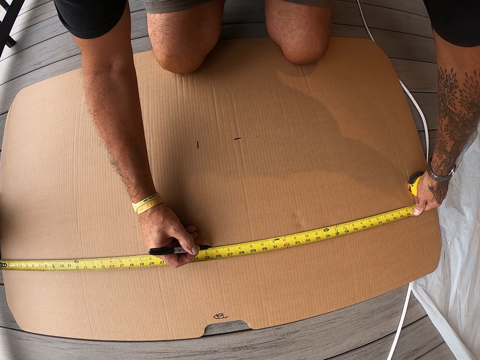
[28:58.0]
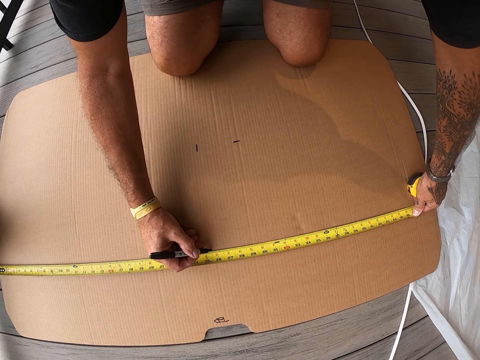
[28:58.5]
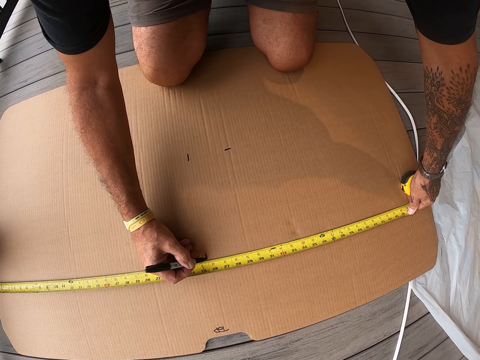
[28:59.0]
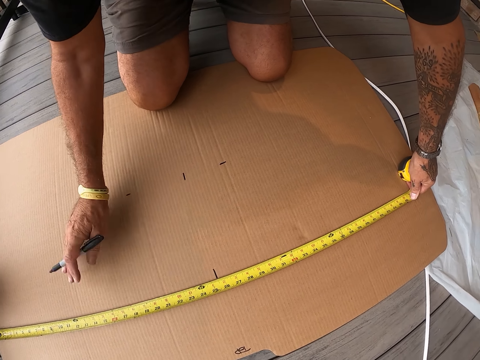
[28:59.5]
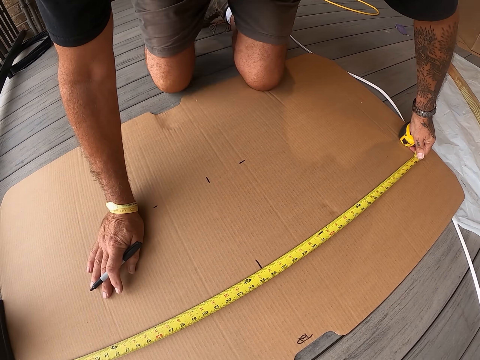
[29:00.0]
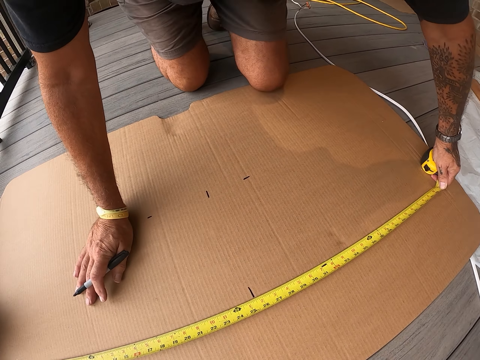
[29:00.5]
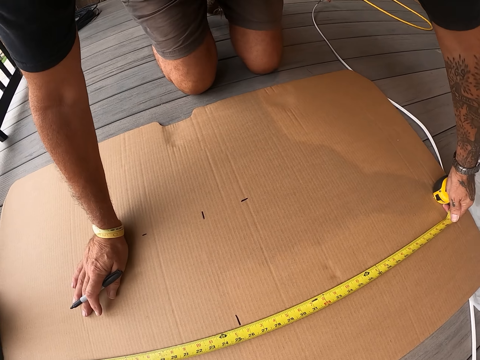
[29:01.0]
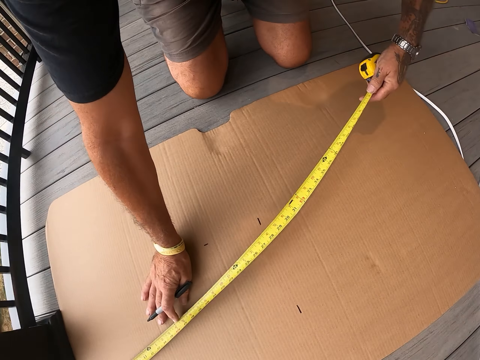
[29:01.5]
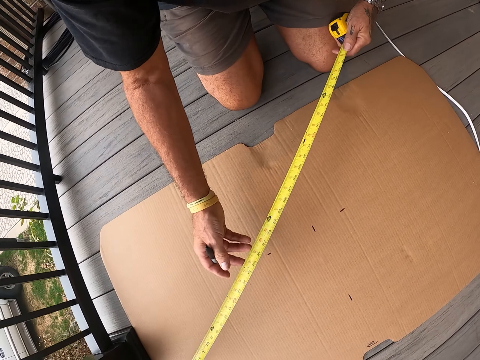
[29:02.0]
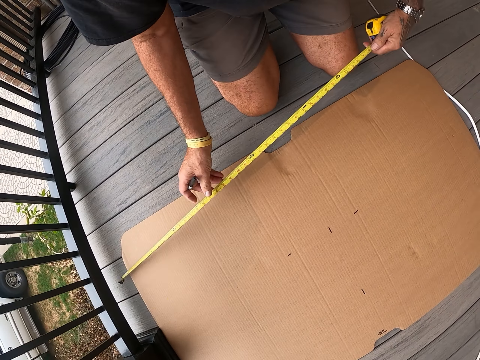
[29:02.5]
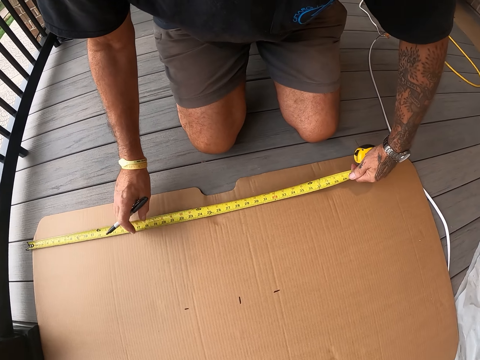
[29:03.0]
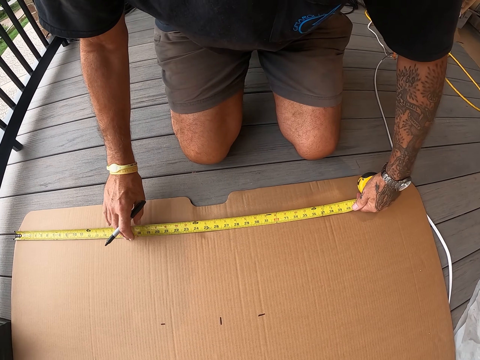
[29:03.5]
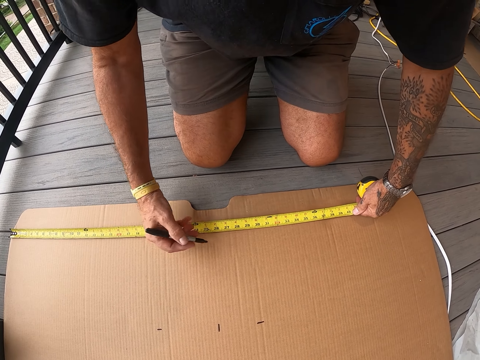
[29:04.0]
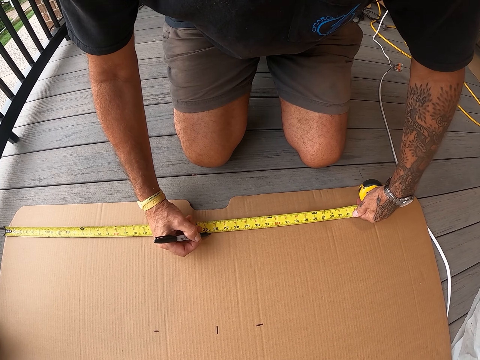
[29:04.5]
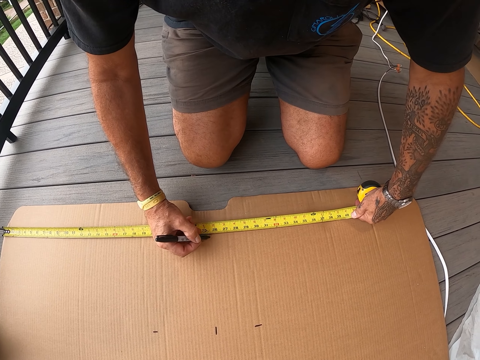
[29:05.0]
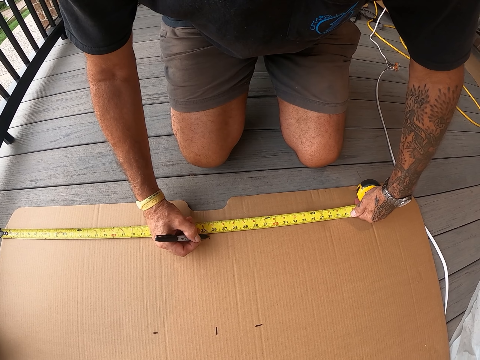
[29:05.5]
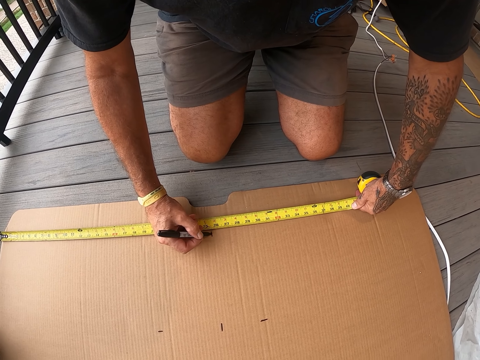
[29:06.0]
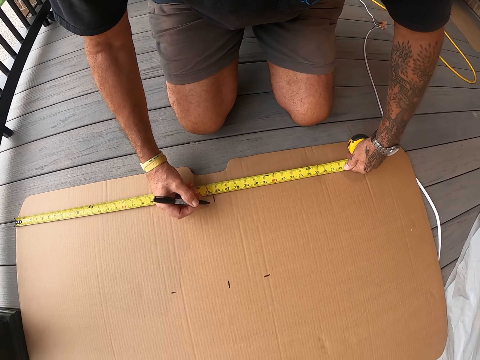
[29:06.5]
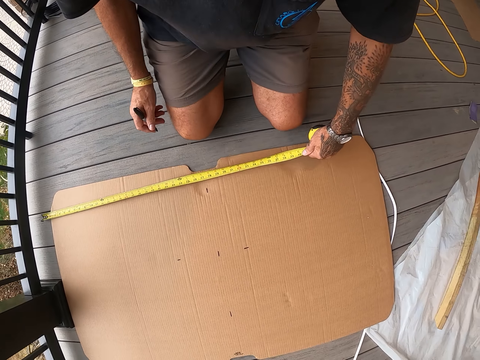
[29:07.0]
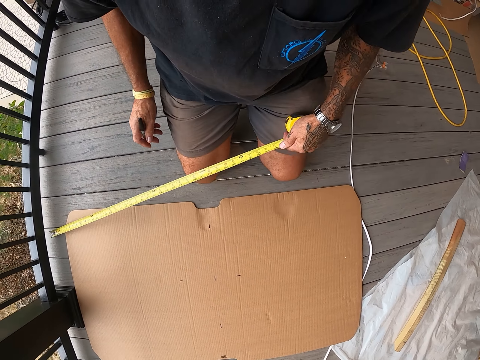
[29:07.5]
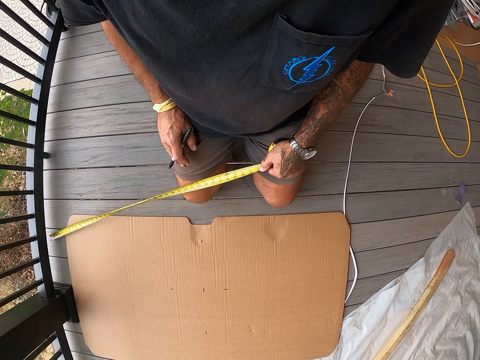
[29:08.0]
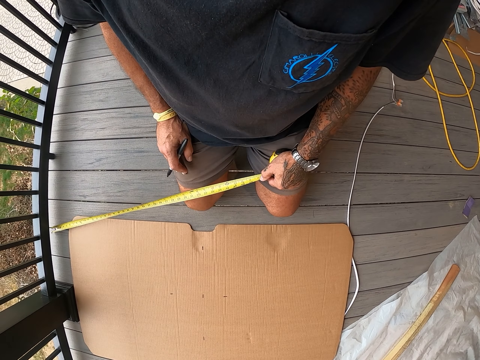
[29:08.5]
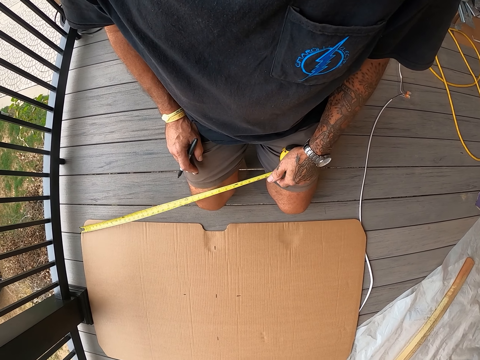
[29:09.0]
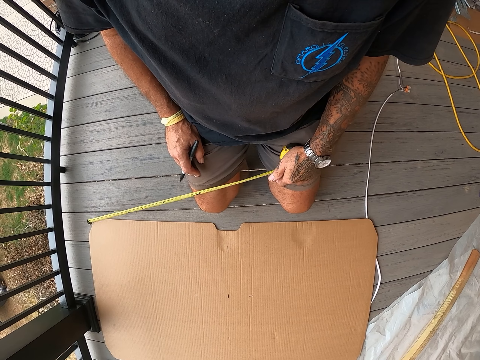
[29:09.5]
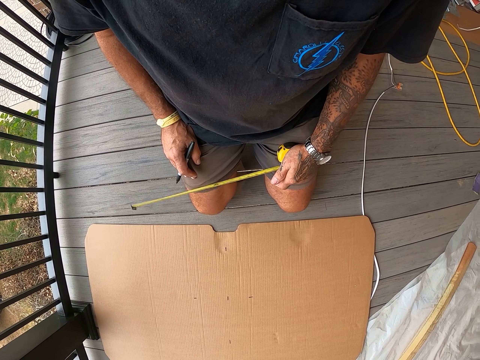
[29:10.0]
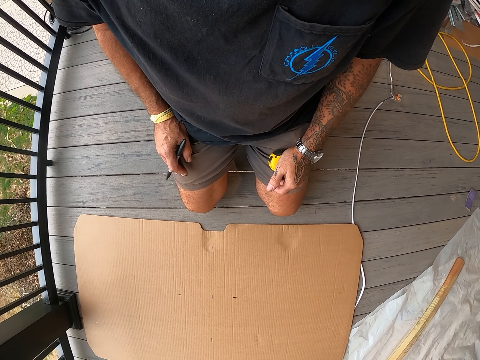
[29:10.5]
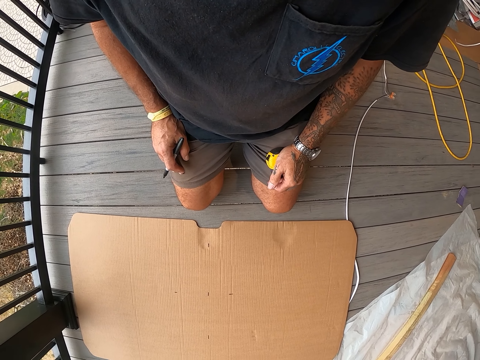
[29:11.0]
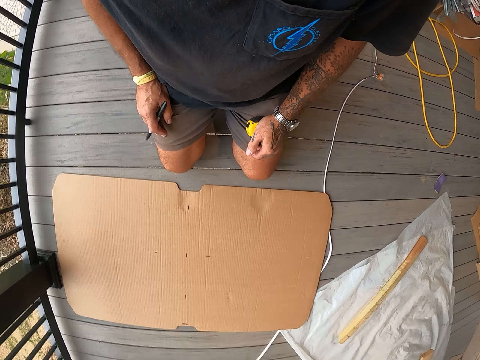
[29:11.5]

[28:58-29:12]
The camera wearer marks on the cardboard with a mark pen. They move the tape measure on the cardboard. They measure the board. They mark on the cardboard with the mark pen. They move up the tape measure. They stare at the cardboard on the floor. They hold the tape measure.

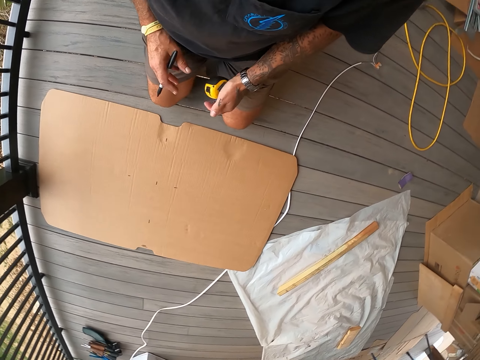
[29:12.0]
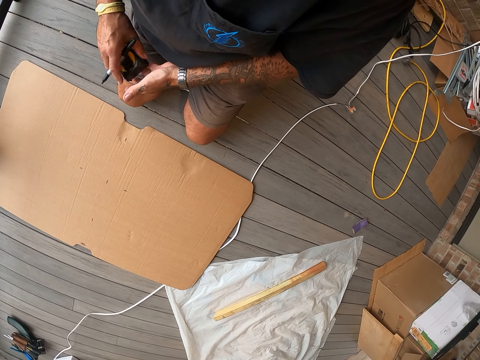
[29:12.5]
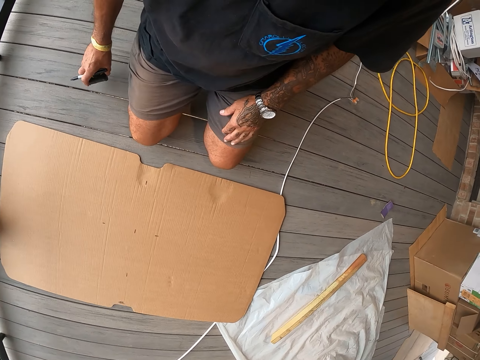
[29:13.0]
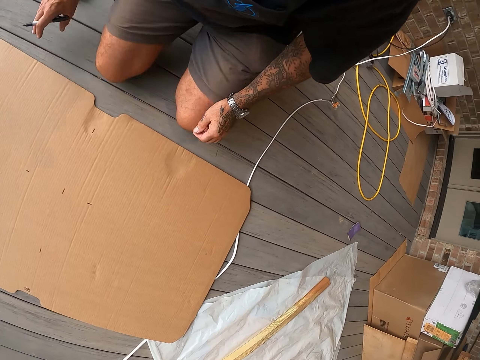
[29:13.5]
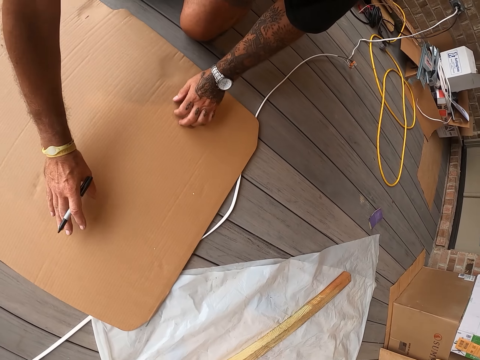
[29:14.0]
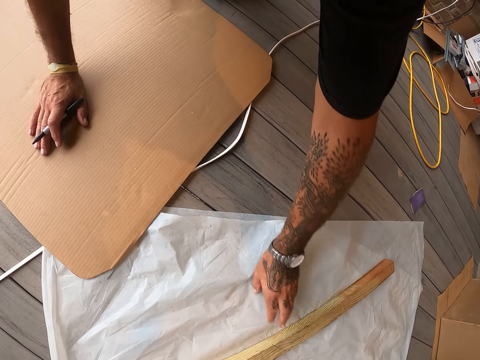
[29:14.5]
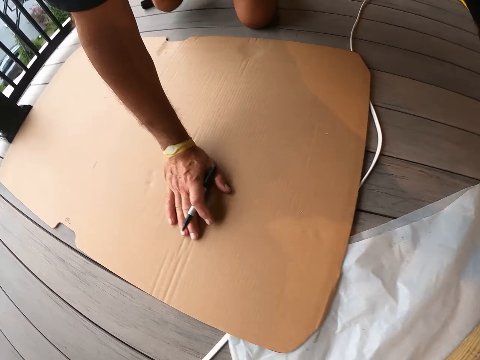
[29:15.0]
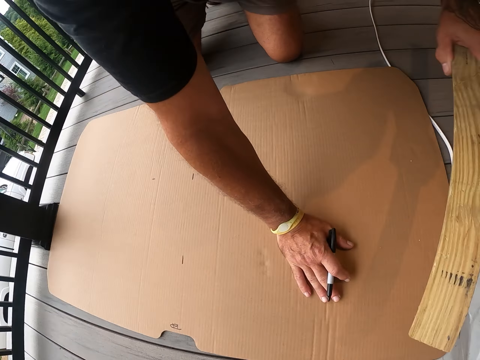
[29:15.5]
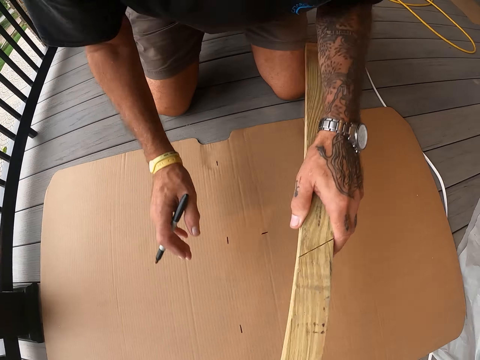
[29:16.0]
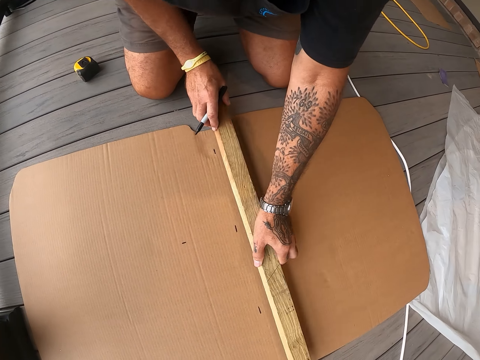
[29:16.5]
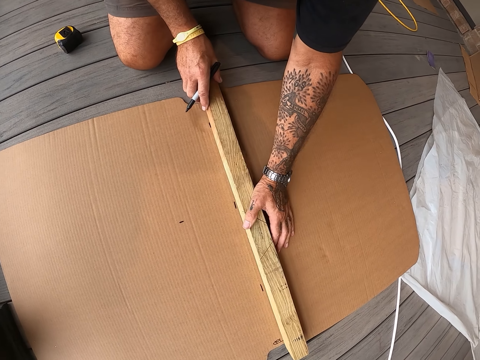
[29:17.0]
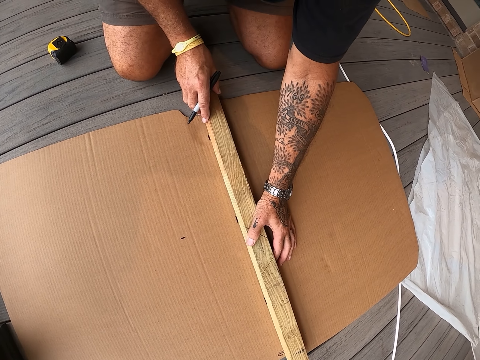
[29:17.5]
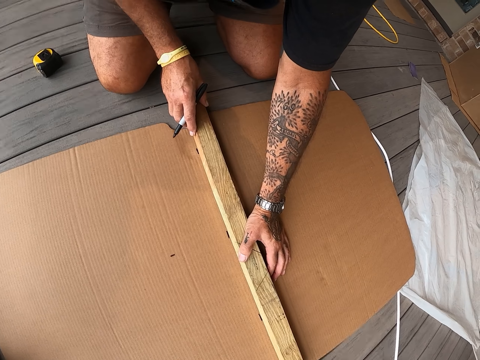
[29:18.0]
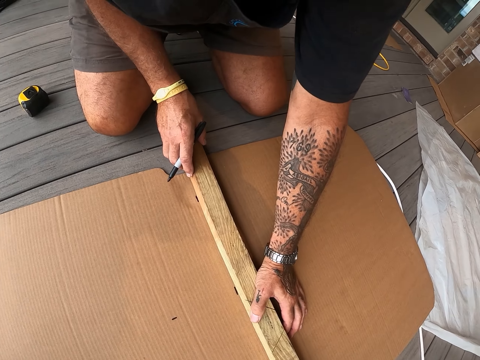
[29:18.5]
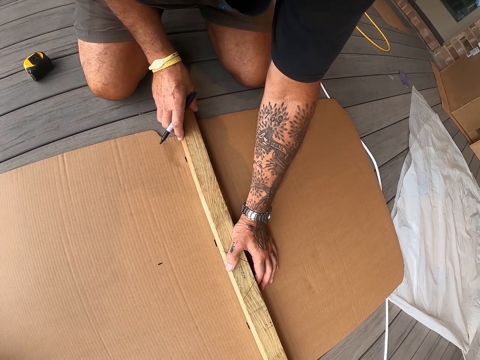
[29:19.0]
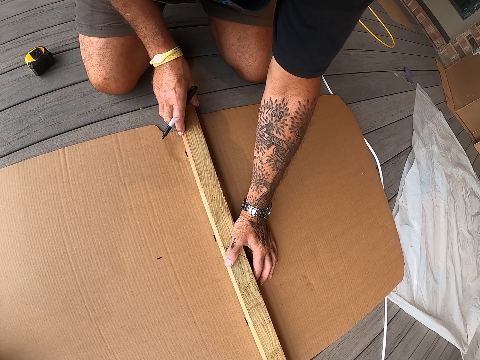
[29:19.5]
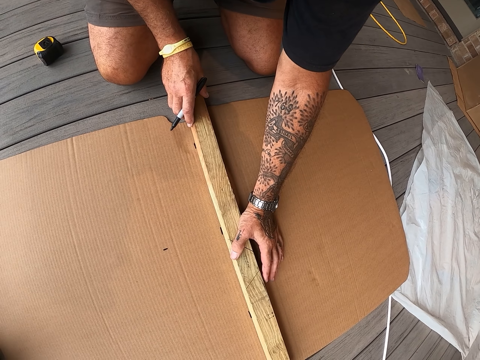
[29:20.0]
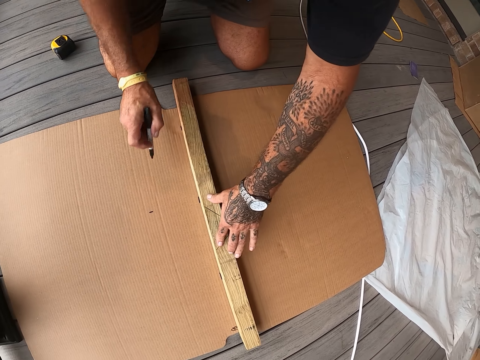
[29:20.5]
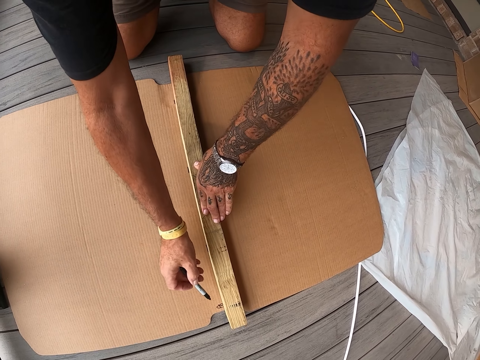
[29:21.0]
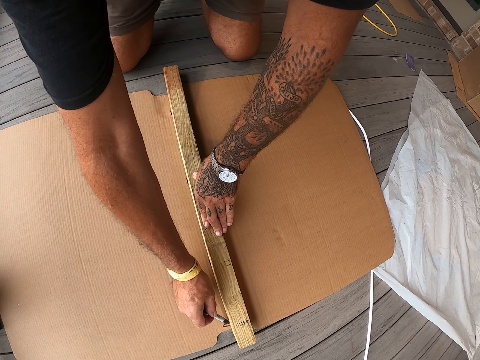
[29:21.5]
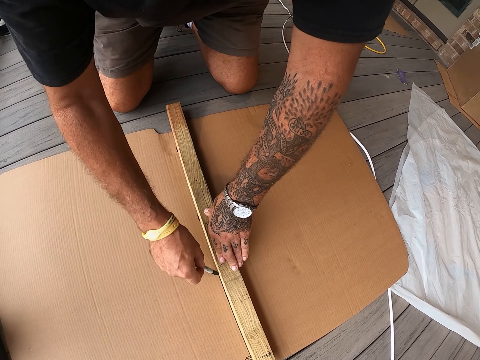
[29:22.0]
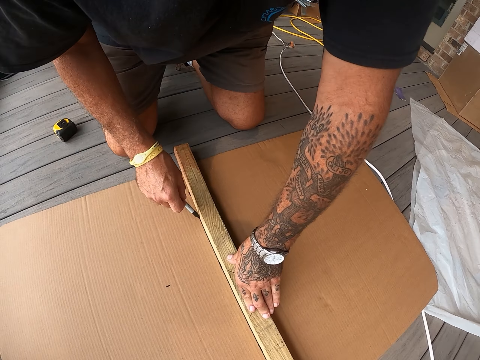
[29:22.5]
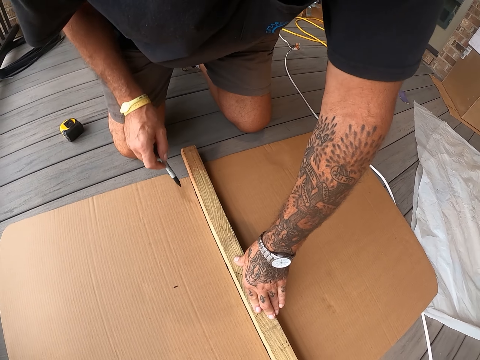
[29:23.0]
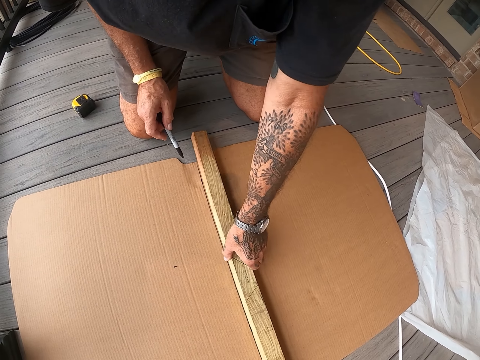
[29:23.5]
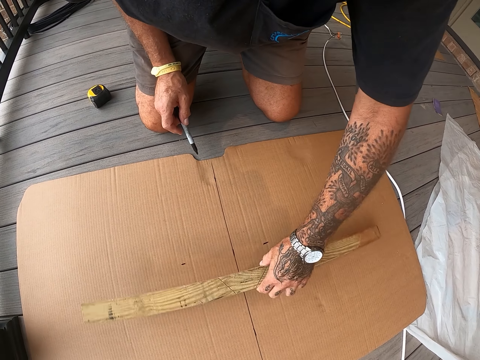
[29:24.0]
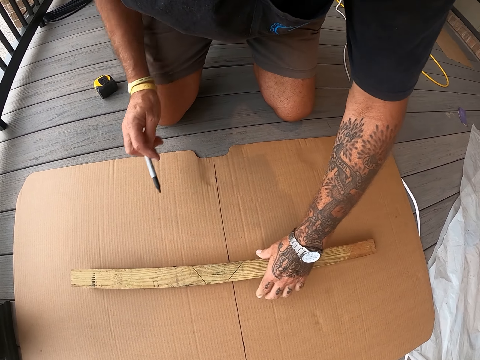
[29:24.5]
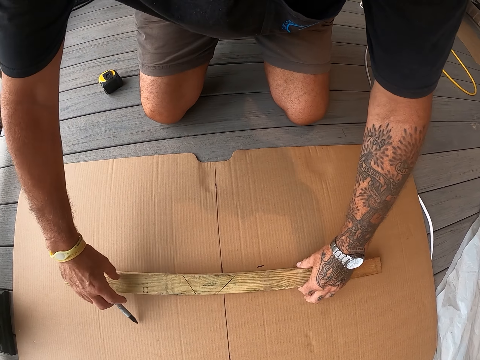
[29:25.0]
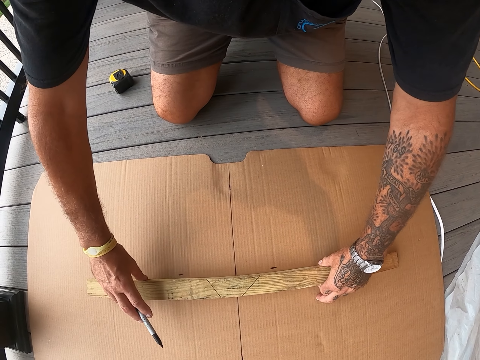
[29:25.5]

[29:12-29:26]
The camera wearer puts the tape measure on the floor. They pick up the piece of wood or timber from the floor. They put the piece of wood on the cardboard. They stare at the piece of wood on the cardboard. They draw the line on the cardboard with a mark pen. They move the piece of wood on the cardboard. They turn the timber.
